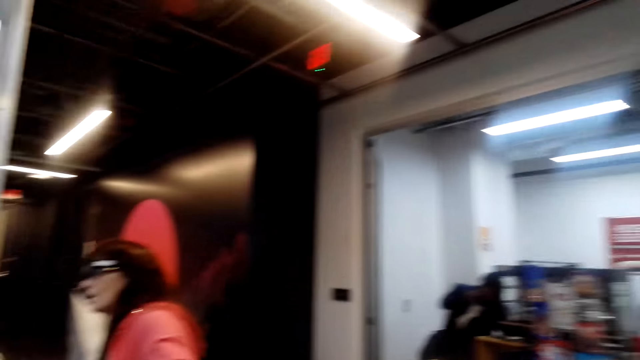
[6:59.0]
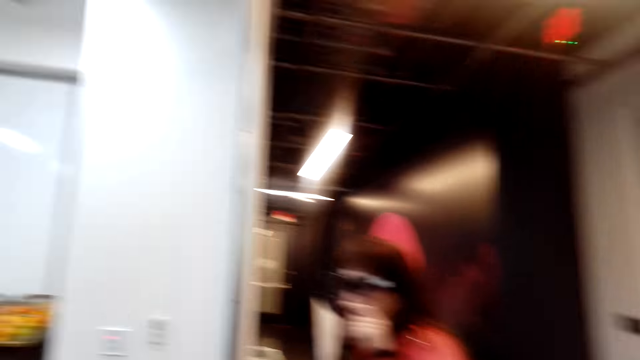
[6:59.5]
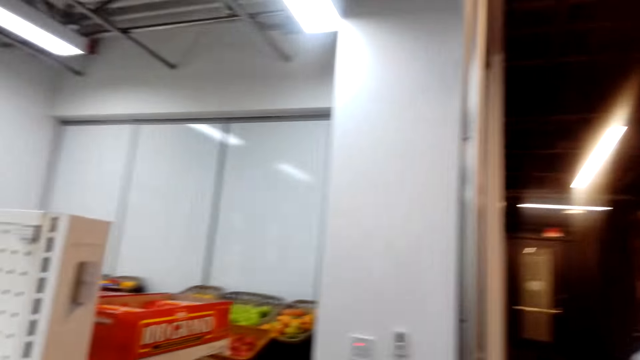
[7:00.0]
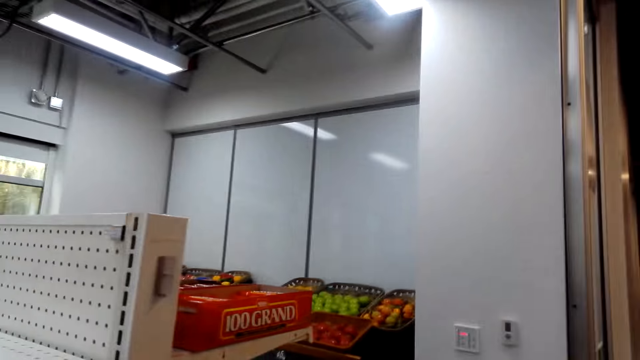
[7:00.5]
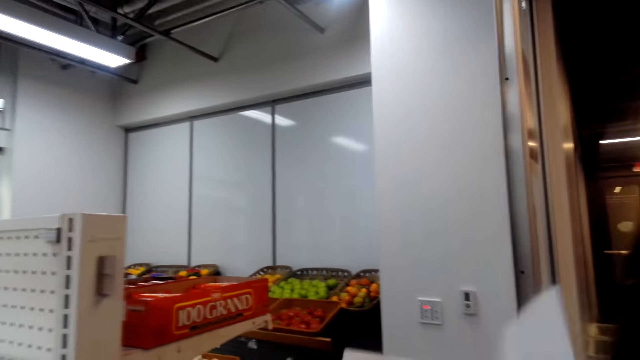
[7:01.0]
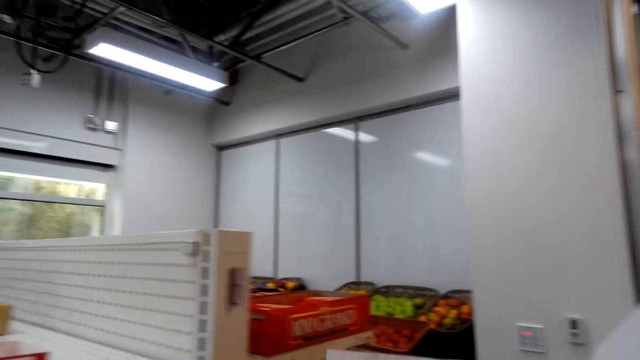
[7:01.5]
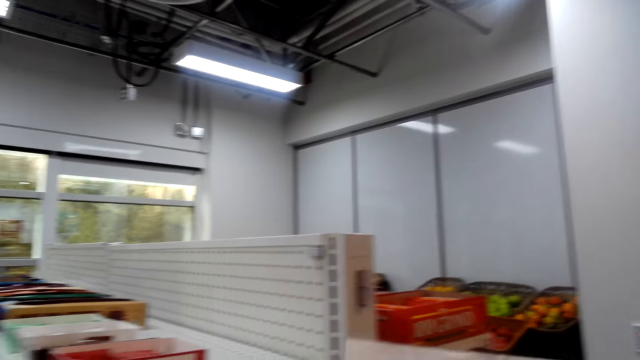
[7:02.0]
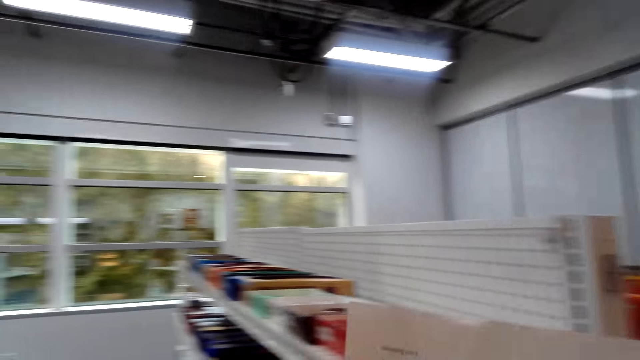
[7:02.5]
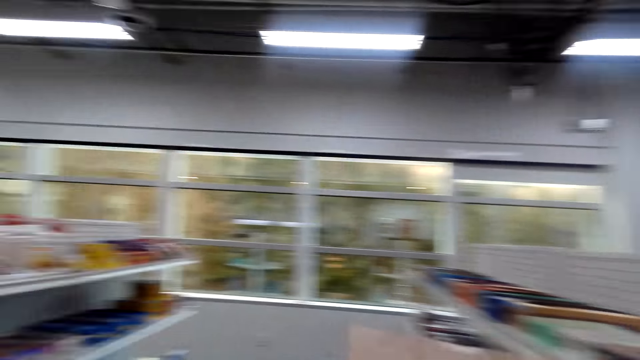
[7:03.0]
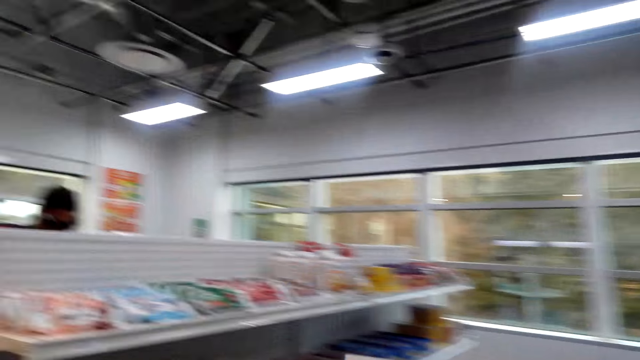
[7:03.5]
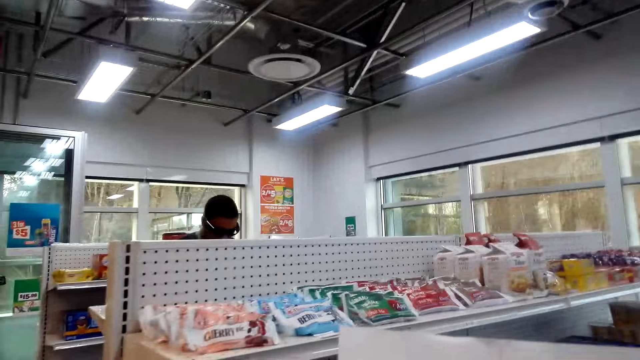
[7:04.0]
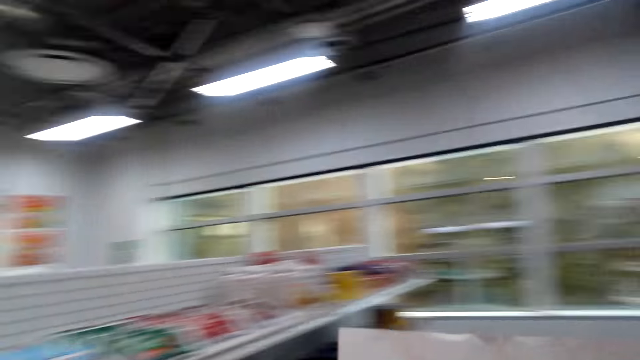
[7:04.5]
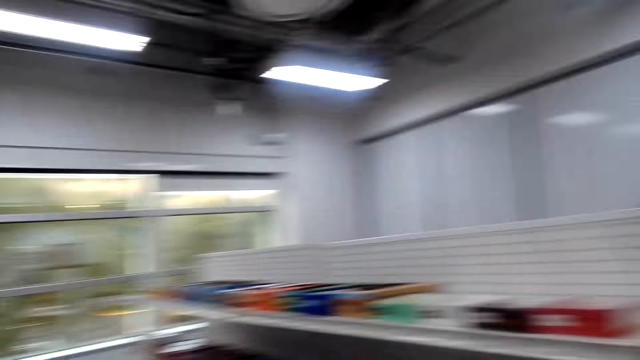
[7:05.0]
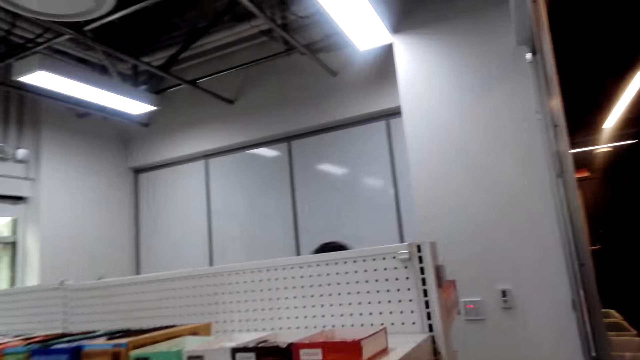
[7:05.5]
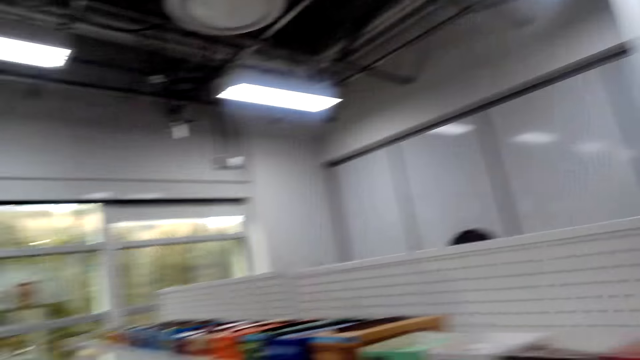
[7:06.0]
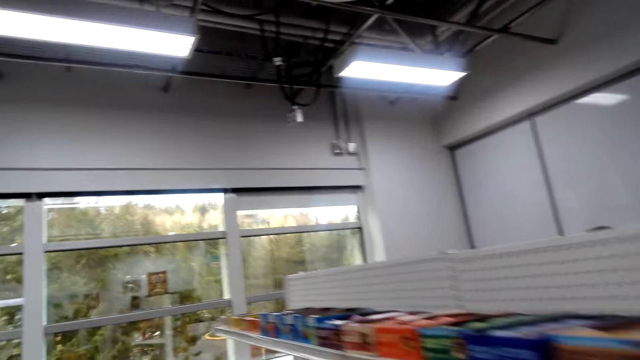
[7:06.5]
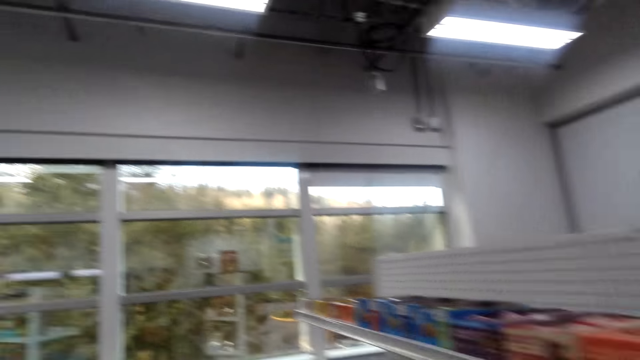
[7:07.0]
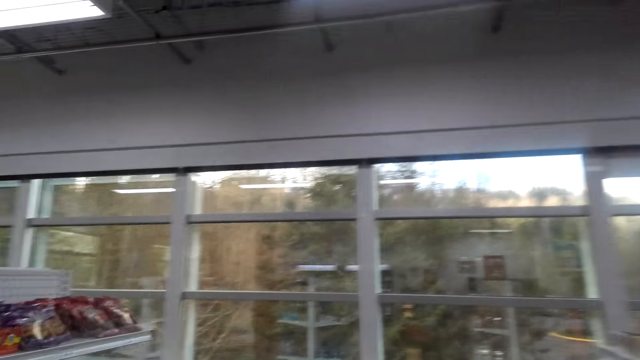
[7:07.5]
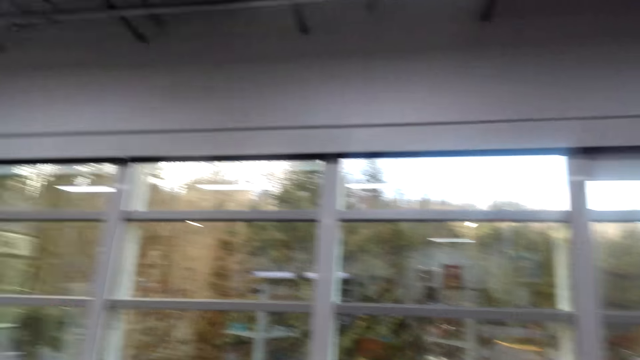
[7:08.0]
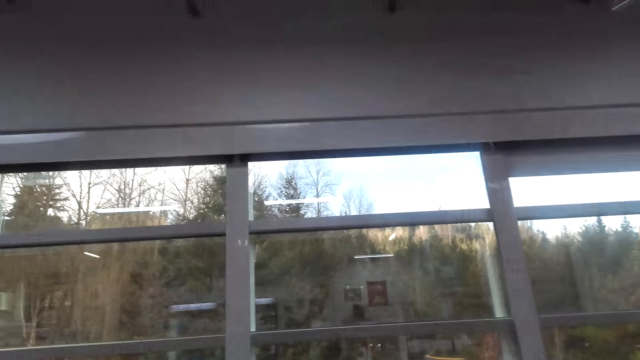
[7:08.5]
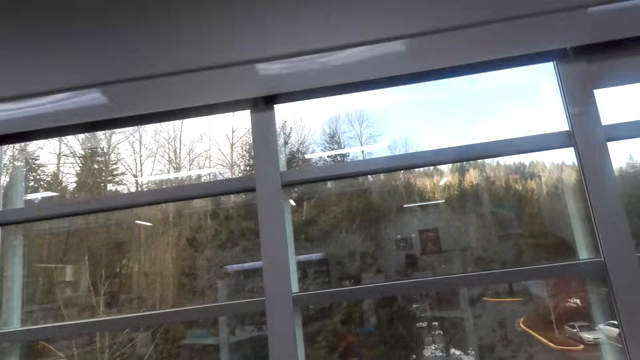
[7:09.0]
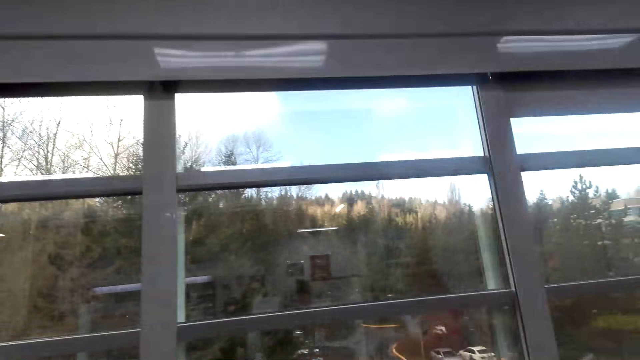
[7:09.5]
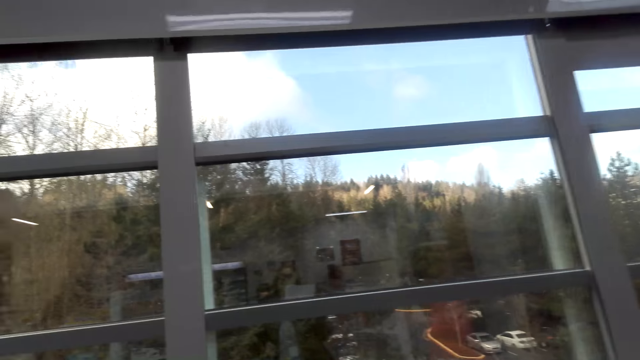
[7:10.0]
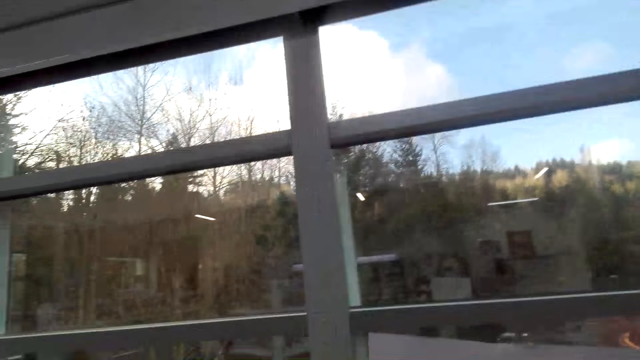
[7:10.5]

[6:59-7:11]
The camera wearer talks while walking.

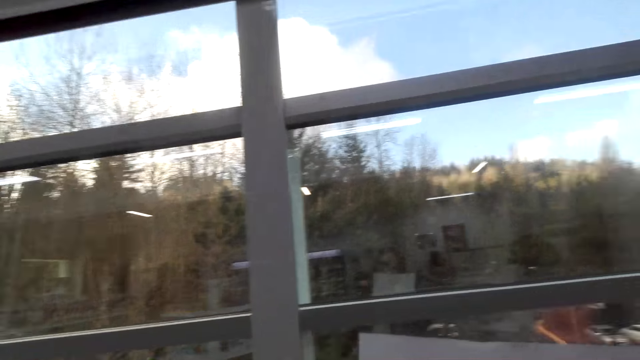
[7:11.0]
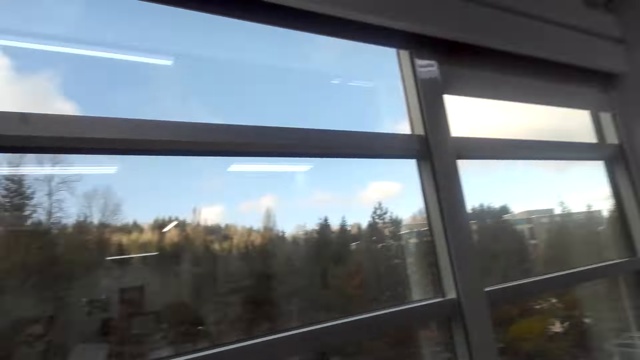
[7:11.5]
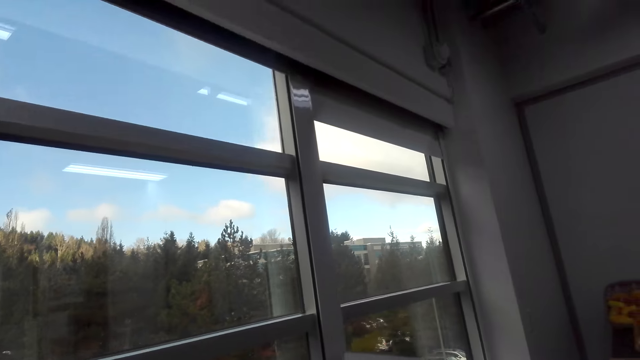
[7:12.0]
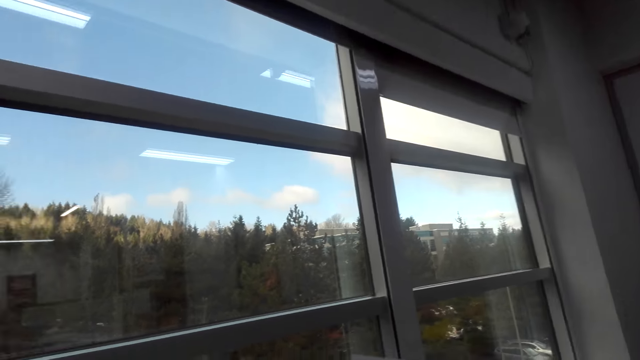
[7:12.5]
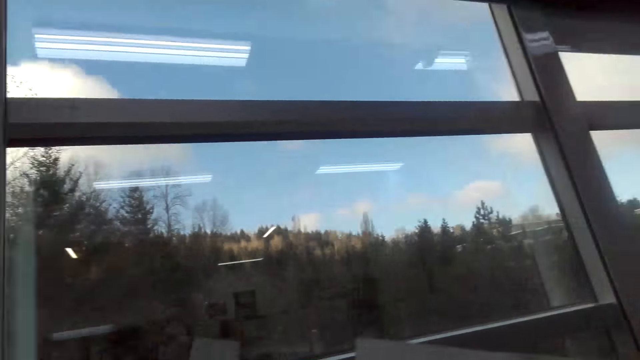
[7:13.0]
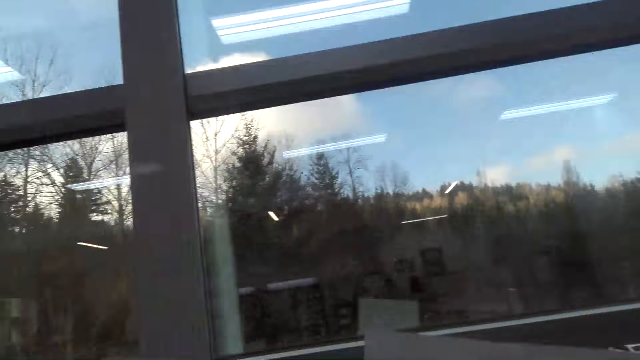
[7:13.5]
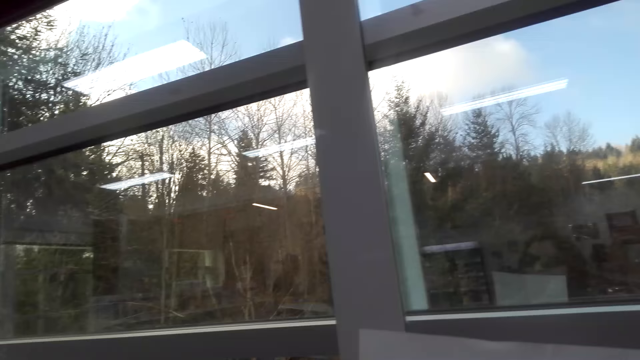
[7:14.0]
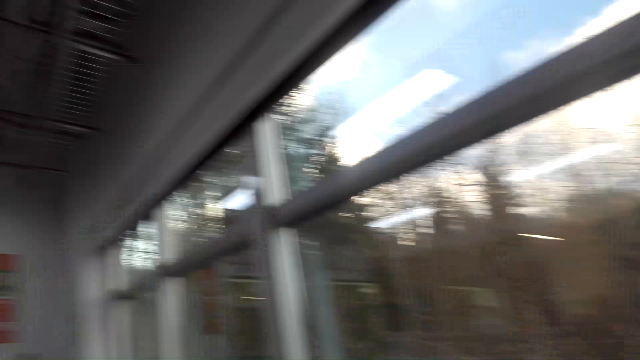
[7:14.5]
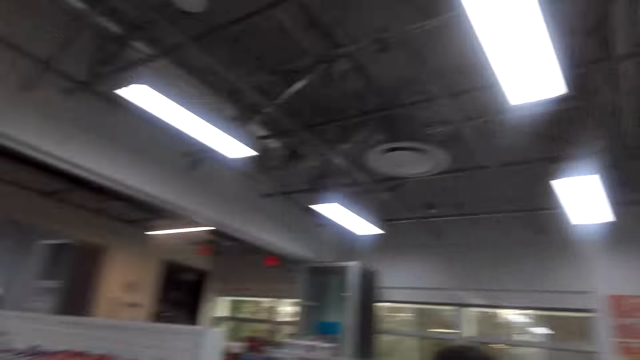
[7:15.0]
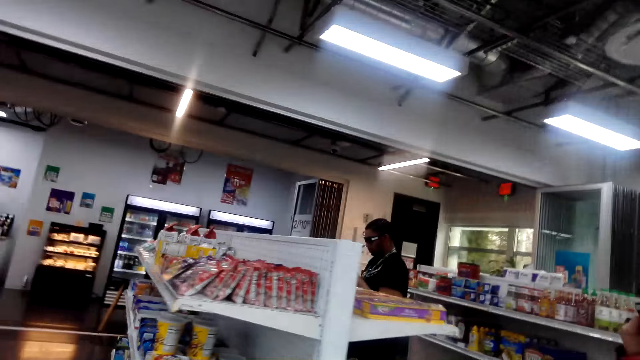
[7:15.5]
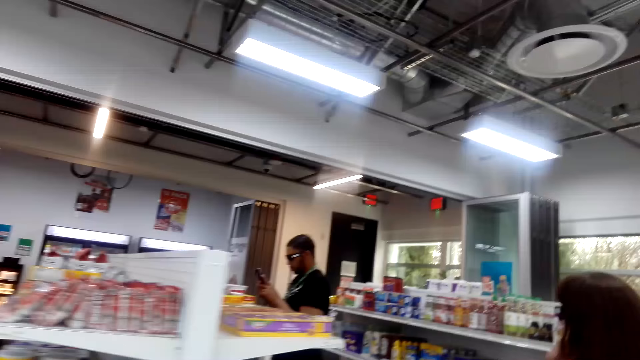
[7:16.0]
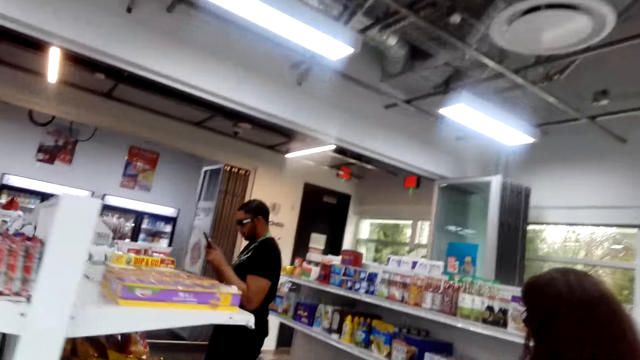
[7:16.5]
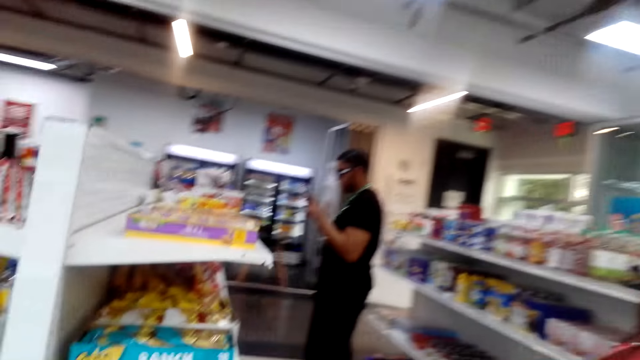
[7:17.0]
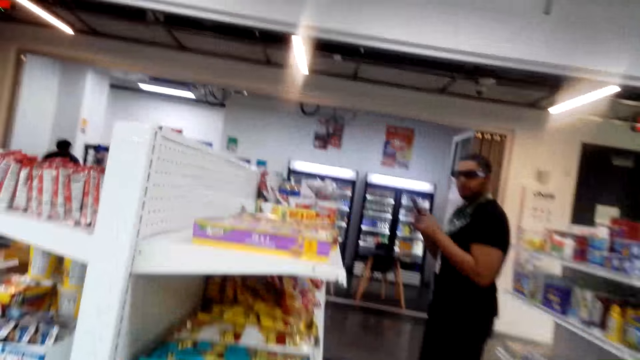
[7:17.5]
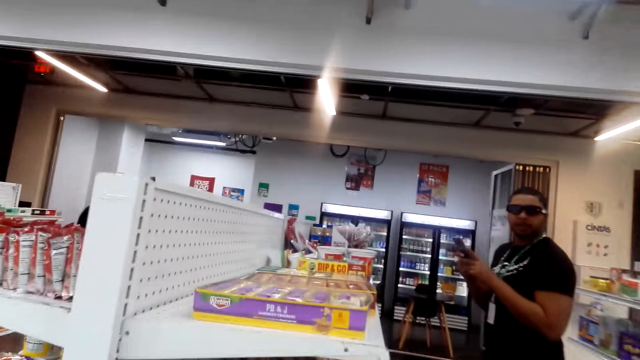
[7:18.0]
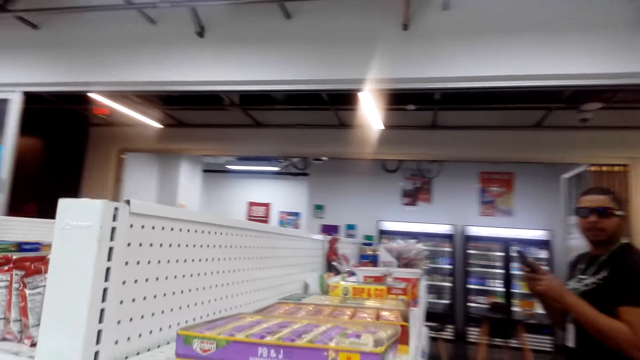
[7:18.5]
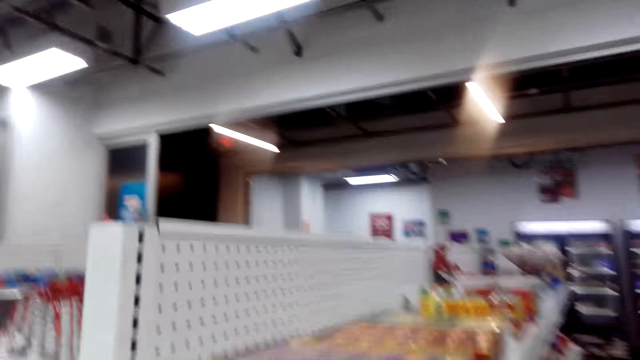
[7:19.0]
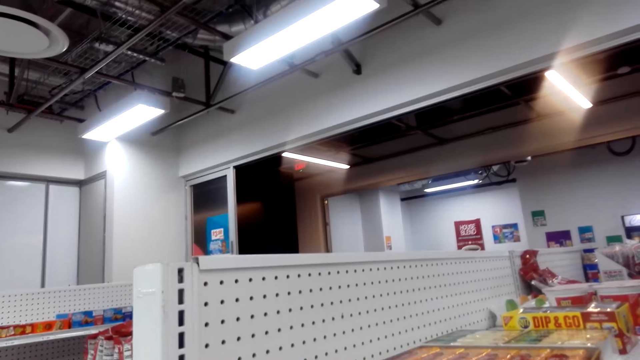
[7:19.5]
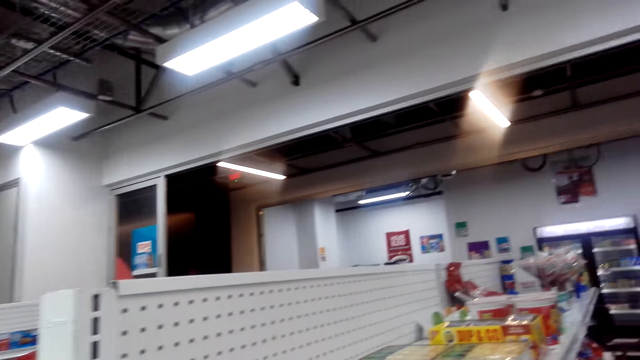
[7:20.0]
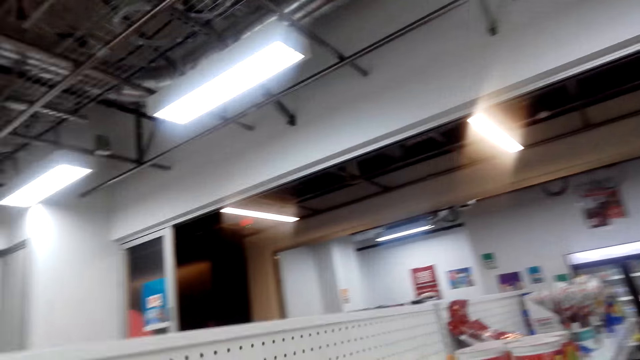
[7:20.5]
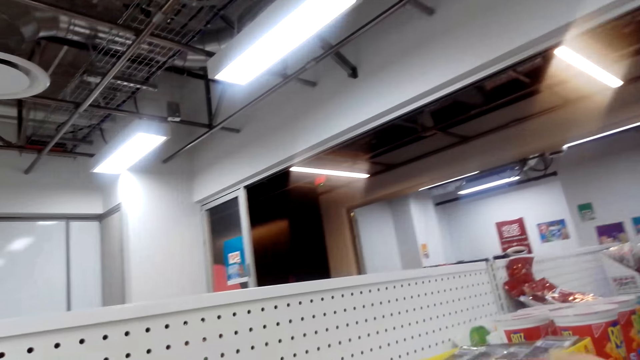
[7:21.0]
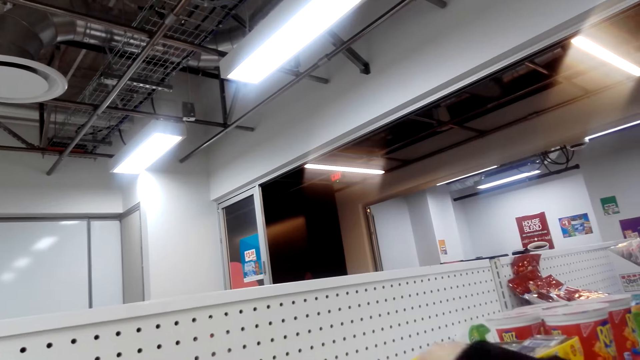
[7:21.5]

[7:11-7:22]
A person talks. The camera wearer talks while walking. A man talks to the camera wearer. The camera wearer looks around the supermarket. The person talks and the camera wearer laughs.
